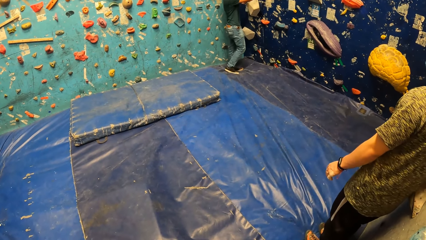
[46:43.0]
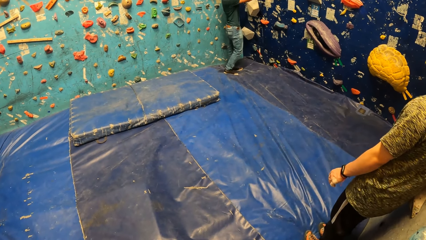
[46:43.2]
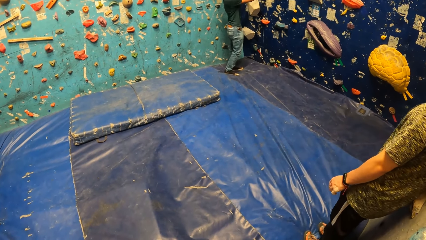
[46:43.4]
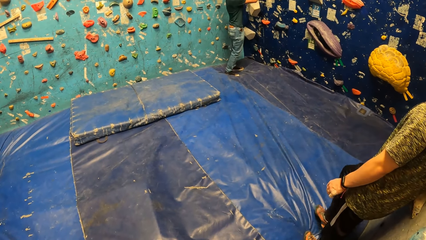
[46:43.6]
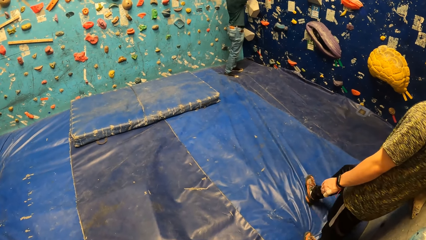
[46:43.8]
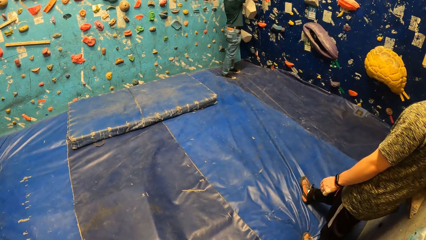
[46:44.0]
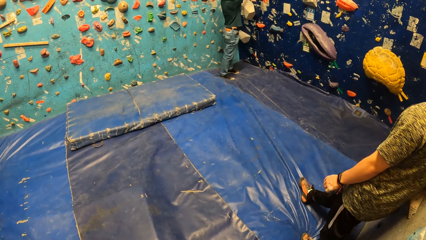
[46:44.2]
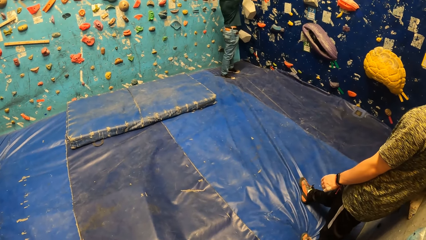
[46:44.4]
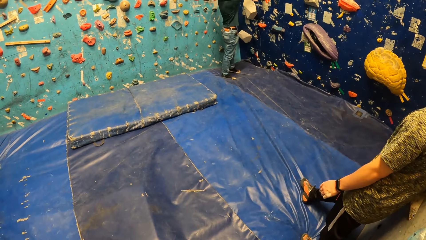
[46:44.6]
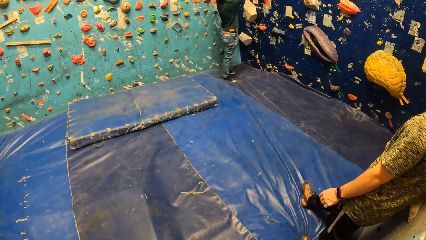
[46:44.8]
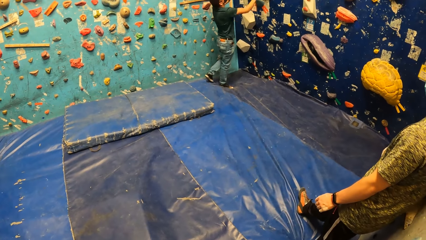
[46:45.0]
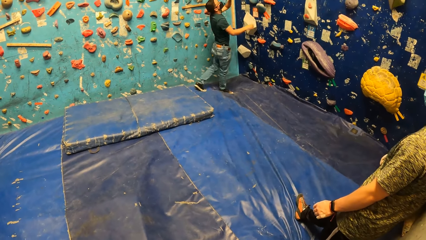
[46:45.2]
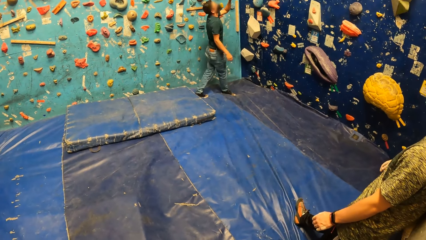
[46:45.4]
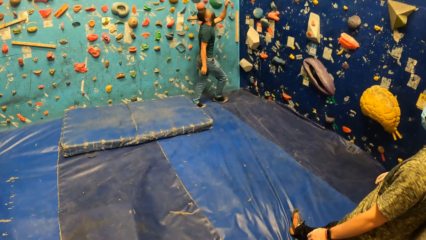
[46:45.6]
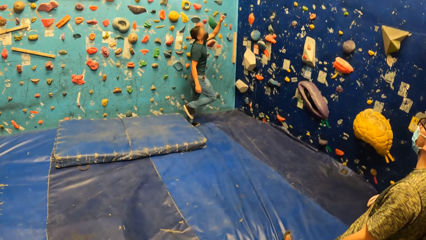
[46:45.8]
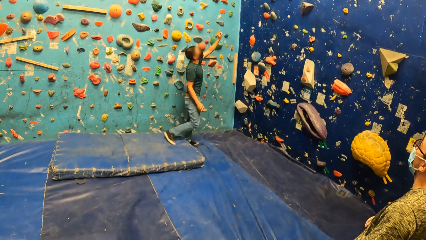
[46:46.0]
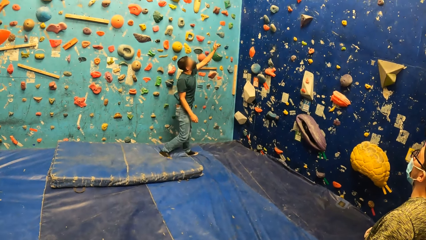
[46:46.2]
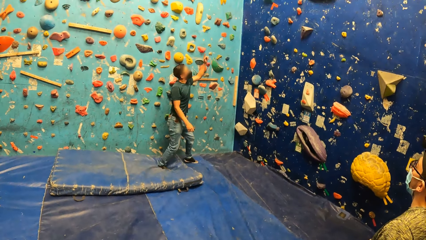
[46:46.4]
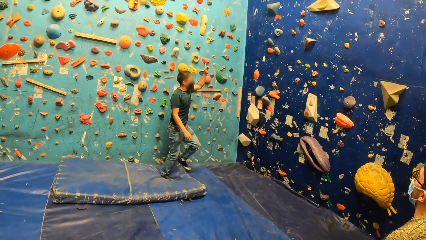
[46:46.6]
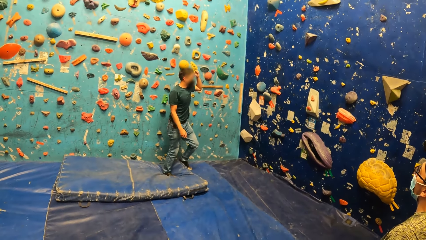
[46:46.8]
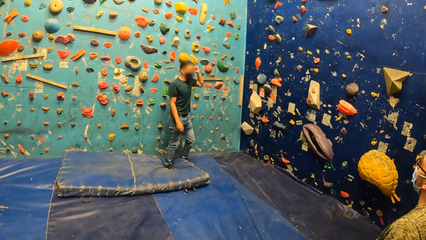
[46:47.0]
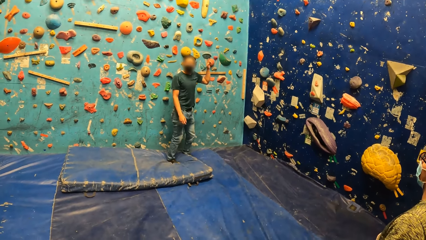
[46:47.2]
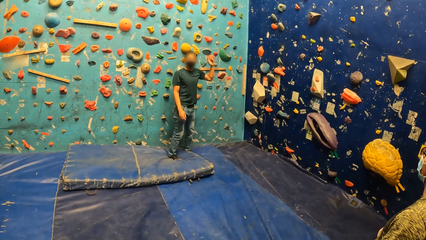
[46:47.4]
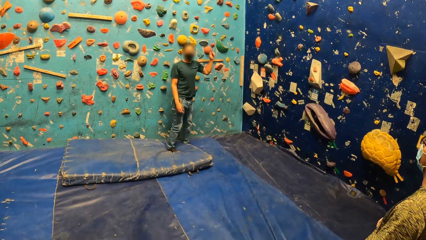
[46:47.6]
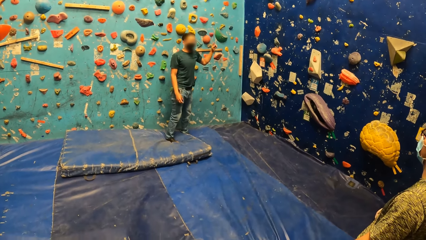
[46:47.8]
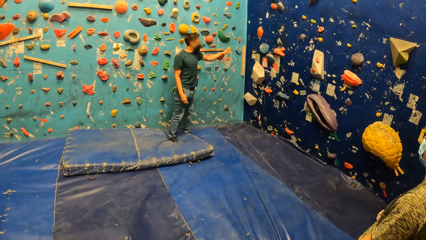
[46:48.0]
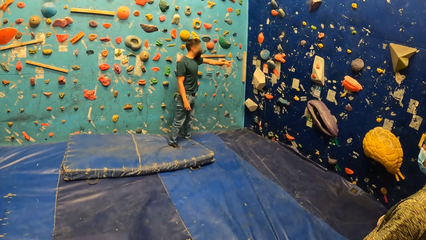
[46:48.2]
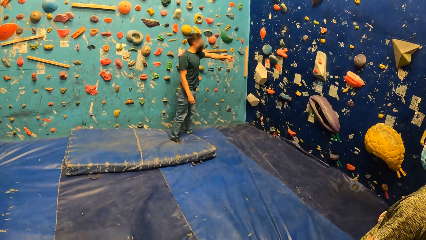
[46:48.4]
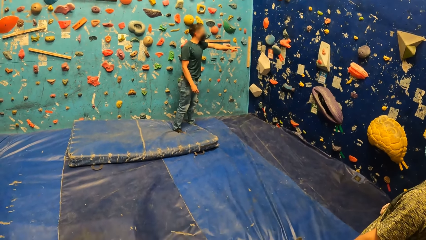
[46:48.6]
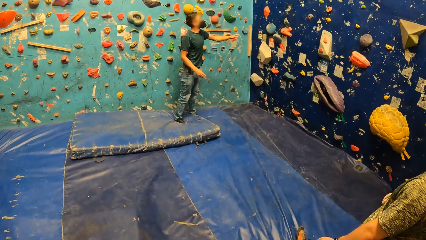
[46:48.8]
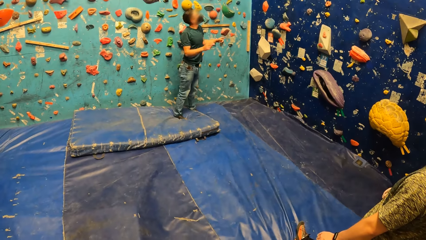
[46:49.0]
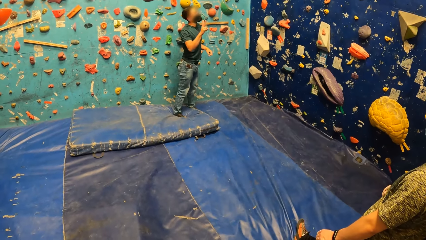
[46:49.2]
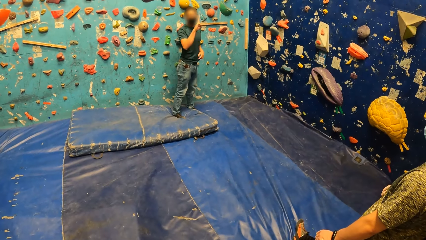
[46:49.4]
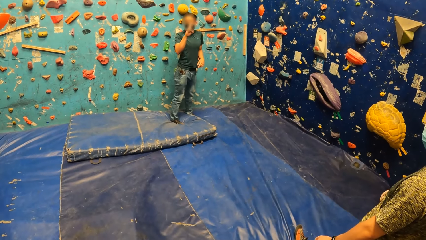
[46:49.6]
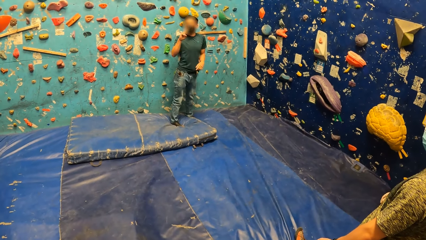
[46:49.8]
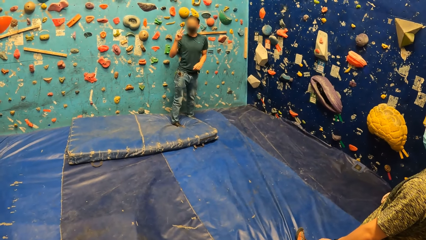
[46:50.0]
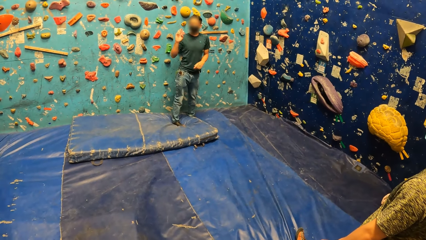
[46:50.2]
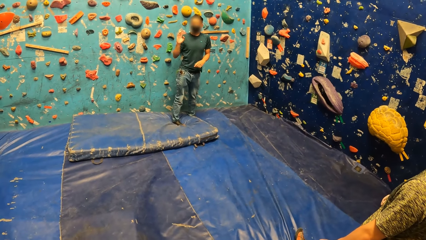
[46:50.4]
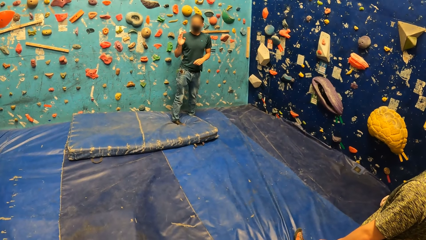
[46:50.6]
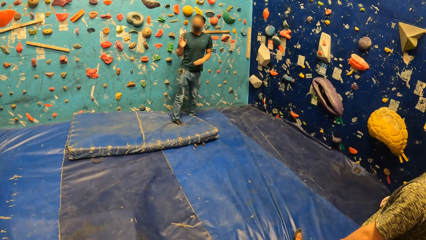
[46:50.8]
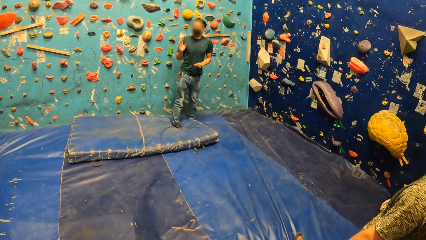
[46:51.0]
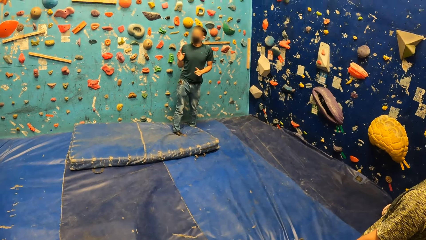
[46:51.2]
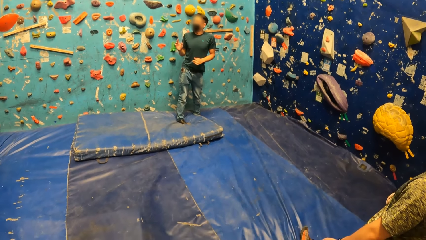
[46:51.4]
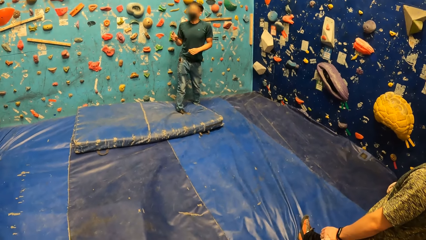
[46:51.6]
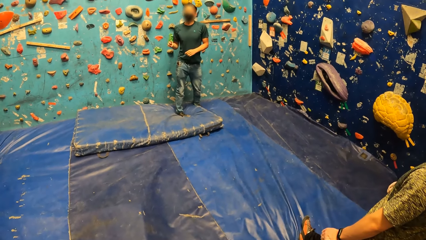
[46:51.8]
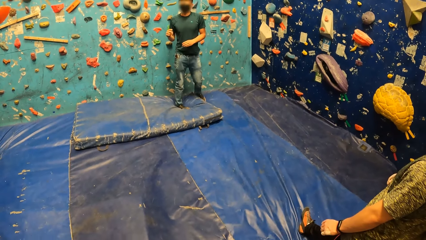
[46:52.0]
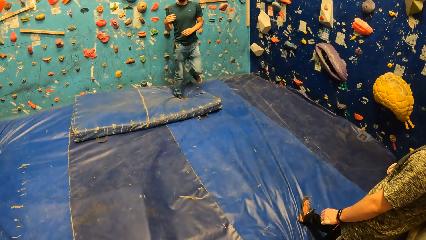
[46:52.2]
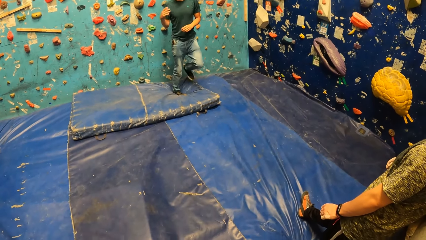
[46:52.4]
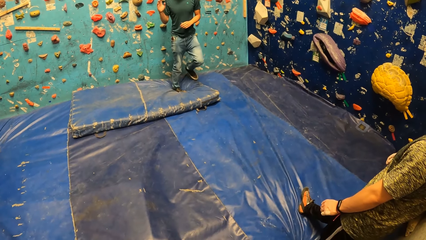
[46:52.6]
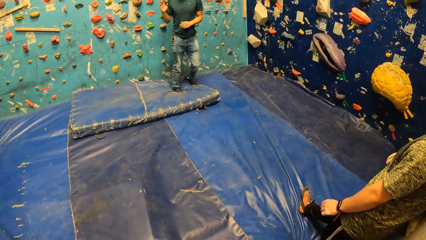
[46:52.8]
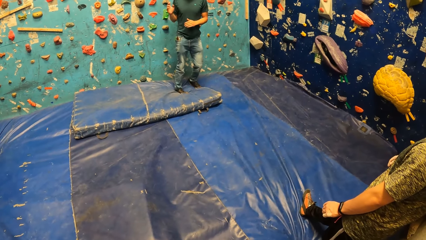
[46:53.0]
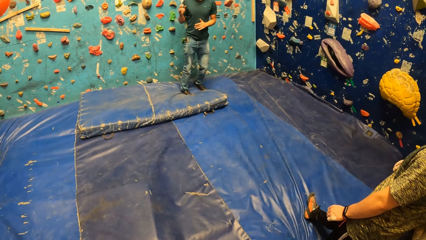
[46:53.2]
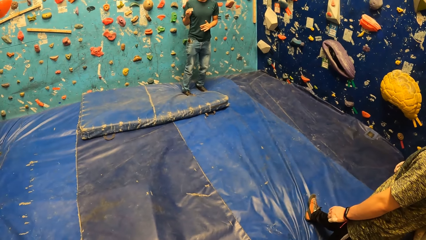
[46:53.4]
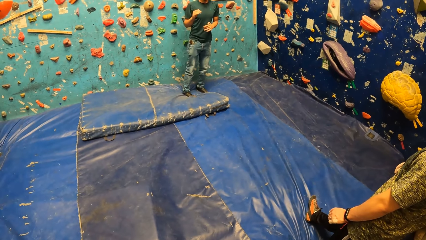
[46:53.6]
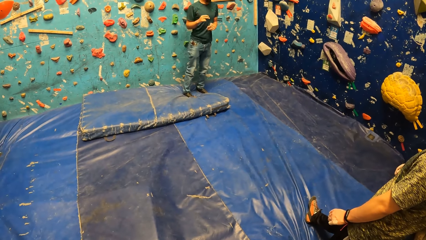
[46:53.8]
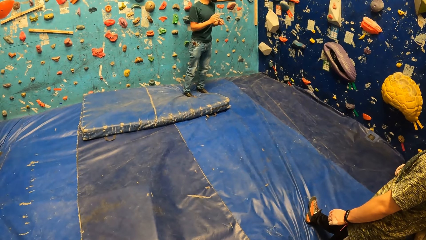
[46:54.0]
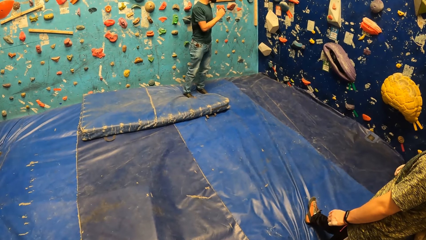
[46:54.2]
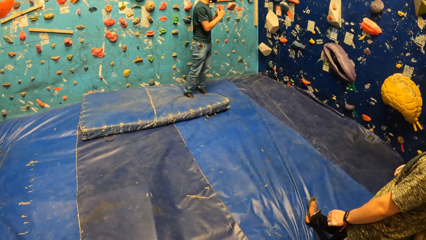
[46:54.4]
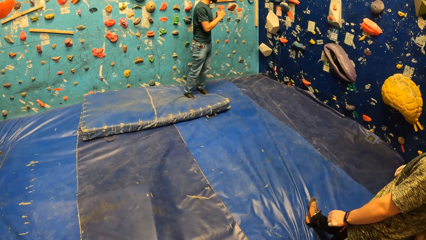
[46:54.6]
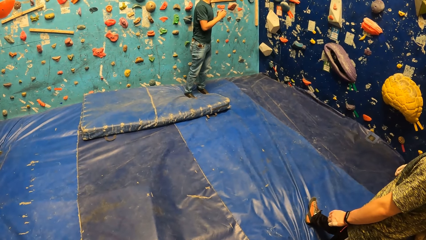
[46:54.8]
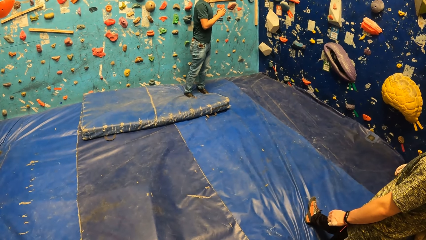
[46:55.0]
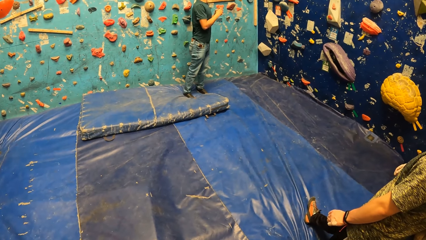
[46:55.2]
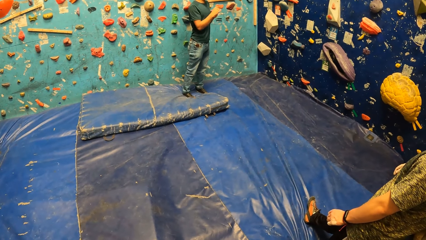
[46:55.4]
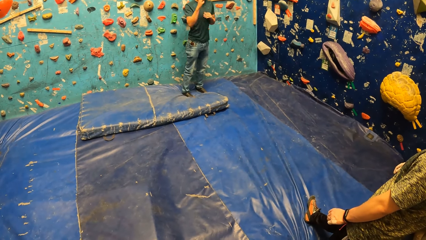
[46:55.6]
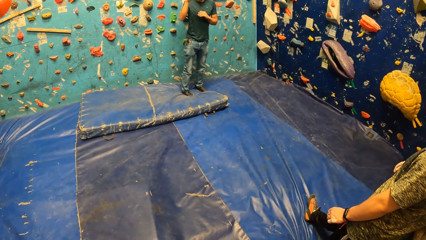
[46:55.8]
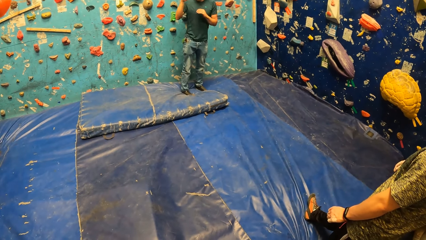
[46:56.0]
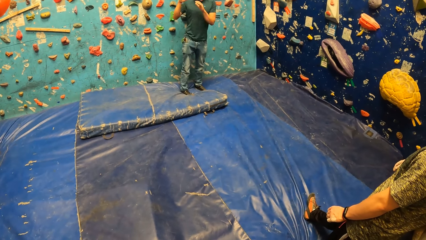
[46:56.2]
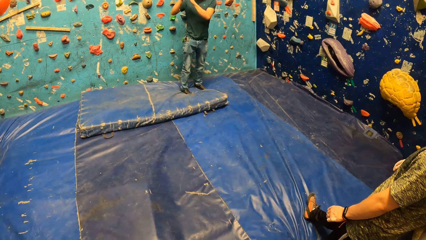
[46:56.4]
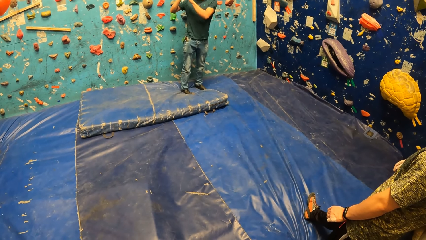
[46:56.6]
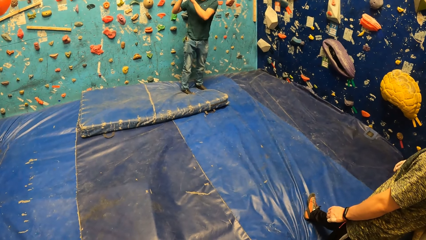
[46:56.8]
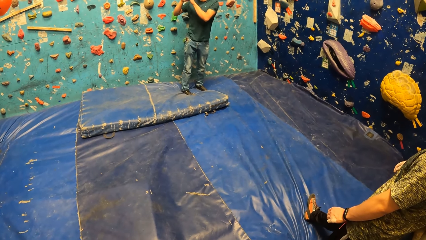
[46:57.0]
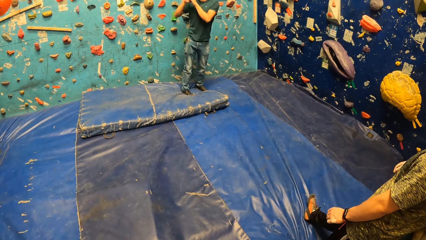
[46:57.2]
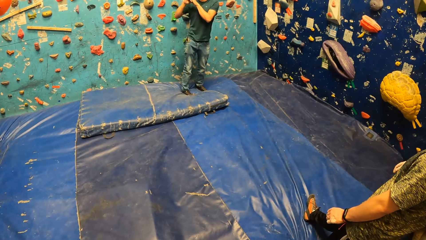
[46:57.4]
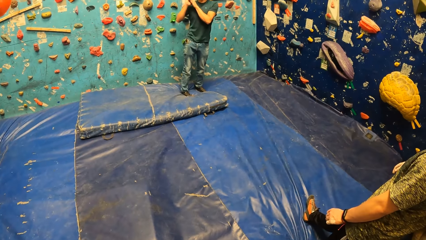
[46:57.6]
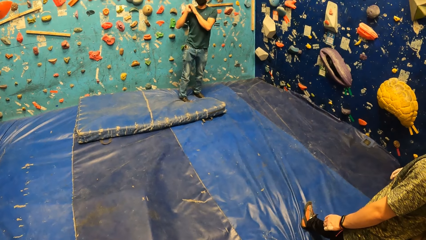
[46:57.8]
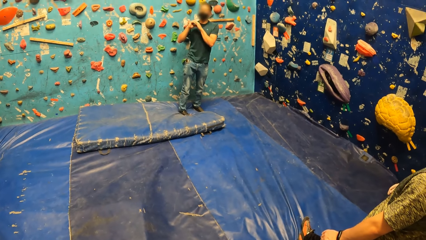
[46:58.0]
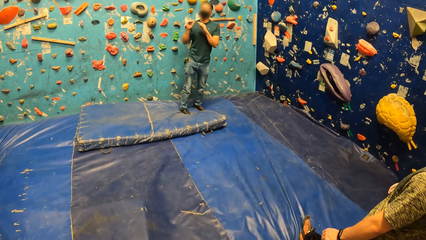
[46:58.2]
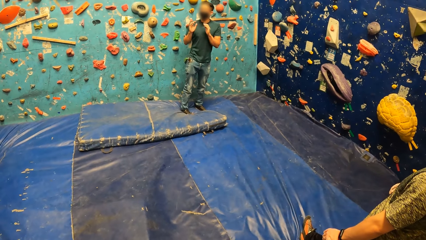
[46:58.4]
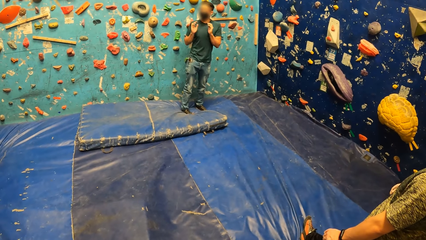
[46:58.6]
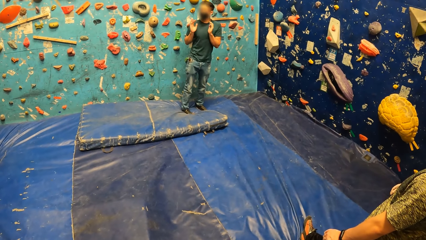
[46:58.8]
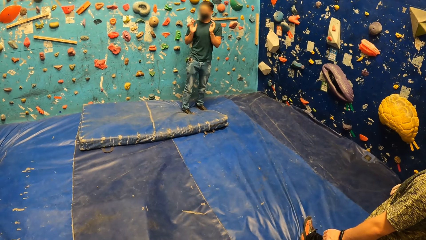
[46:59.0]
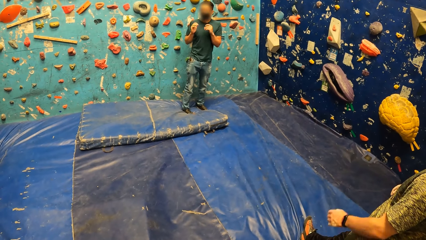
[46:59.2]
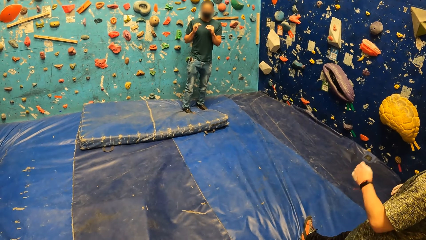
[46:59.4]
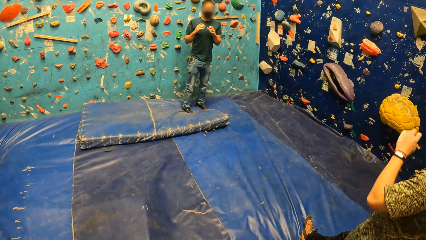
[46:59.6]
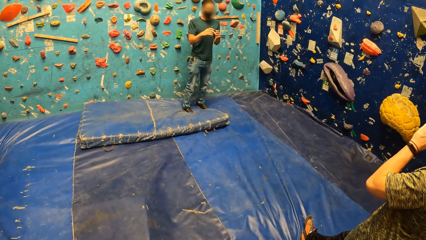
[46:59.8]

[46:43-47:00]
A person puts a foot forward. Another person walks backwards, points up on the wall, looks at the camera wearer, points on the wall, points up, and looks around.
